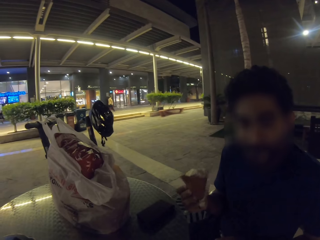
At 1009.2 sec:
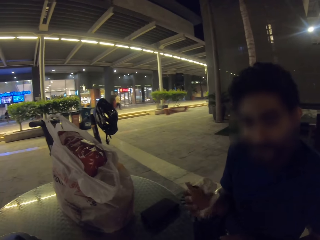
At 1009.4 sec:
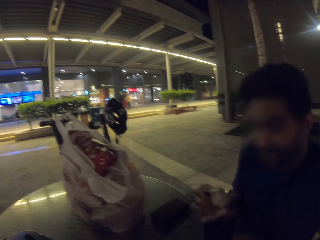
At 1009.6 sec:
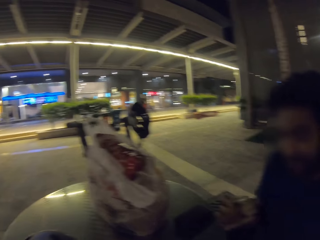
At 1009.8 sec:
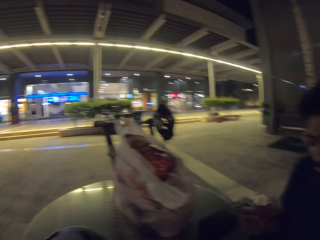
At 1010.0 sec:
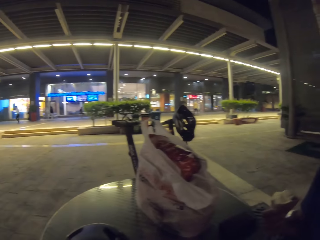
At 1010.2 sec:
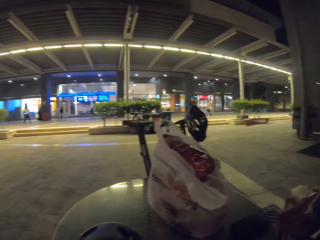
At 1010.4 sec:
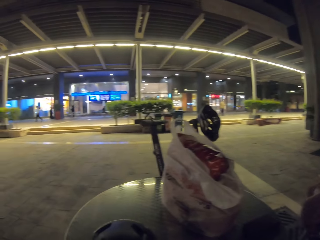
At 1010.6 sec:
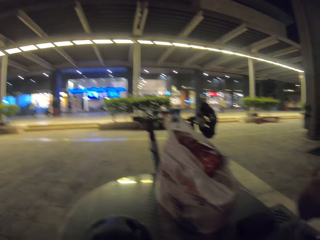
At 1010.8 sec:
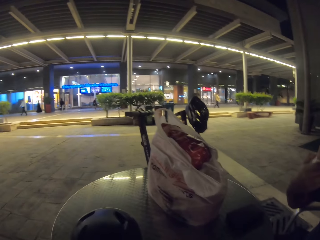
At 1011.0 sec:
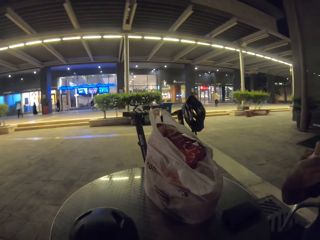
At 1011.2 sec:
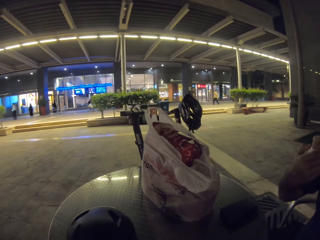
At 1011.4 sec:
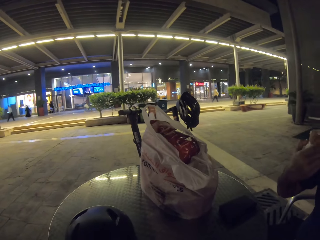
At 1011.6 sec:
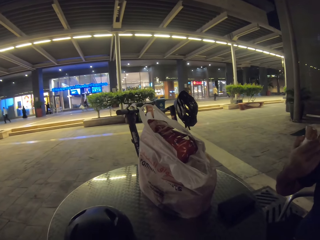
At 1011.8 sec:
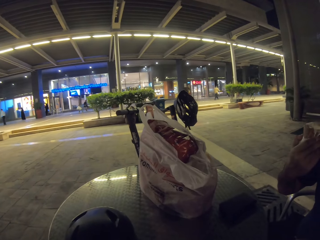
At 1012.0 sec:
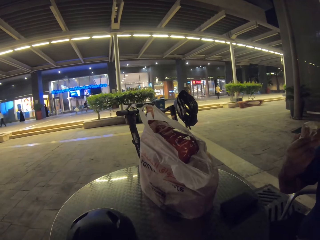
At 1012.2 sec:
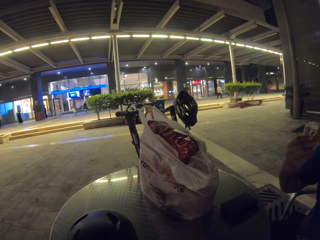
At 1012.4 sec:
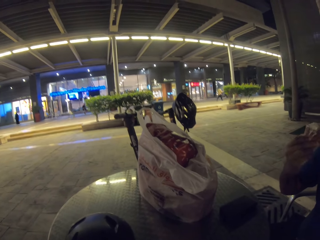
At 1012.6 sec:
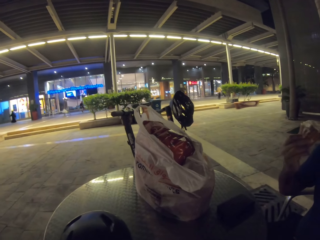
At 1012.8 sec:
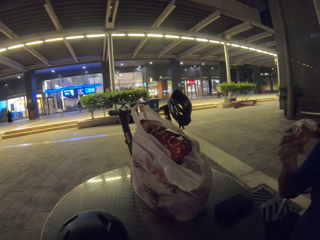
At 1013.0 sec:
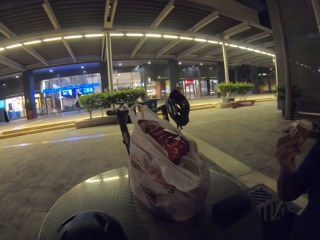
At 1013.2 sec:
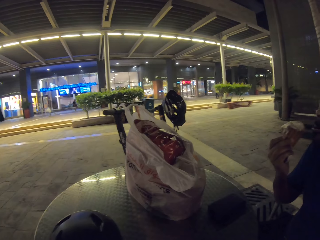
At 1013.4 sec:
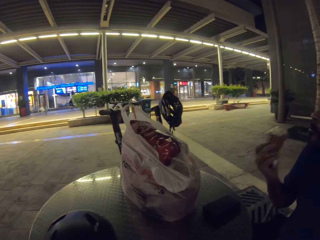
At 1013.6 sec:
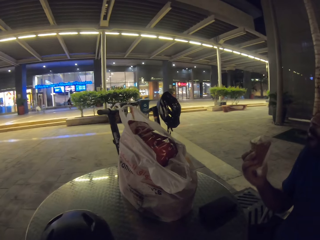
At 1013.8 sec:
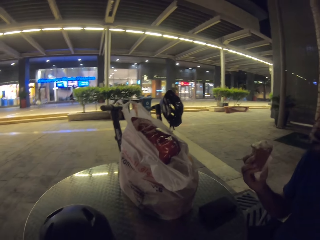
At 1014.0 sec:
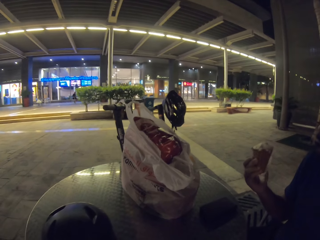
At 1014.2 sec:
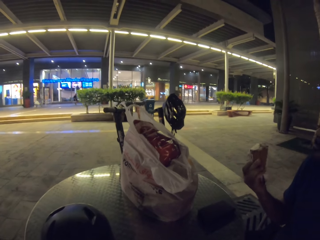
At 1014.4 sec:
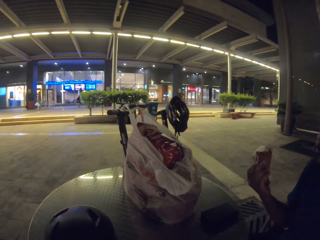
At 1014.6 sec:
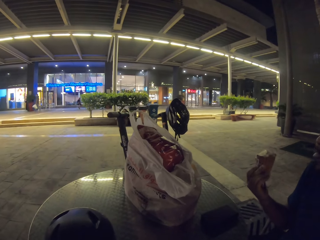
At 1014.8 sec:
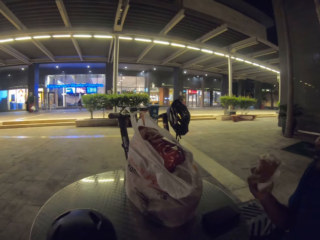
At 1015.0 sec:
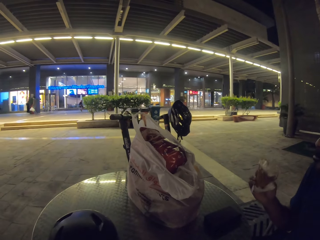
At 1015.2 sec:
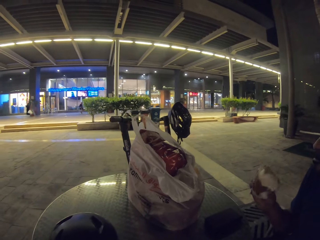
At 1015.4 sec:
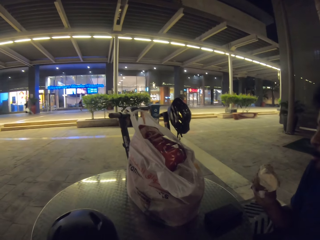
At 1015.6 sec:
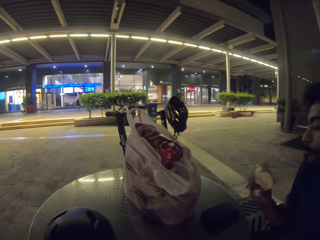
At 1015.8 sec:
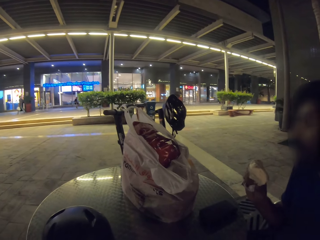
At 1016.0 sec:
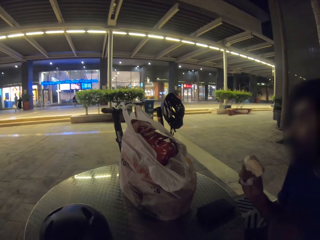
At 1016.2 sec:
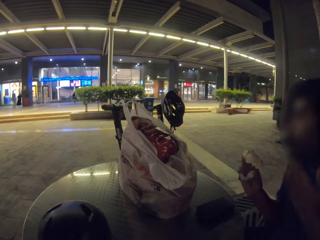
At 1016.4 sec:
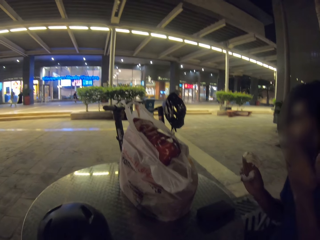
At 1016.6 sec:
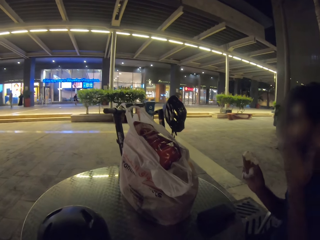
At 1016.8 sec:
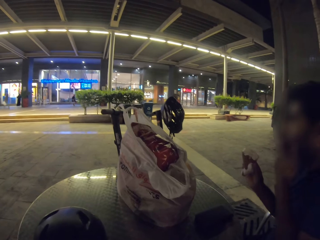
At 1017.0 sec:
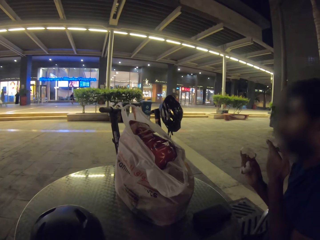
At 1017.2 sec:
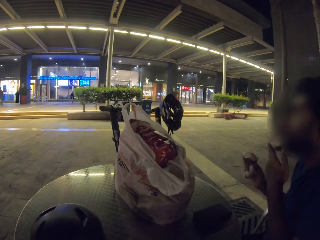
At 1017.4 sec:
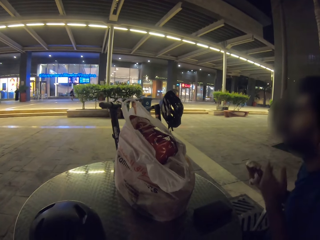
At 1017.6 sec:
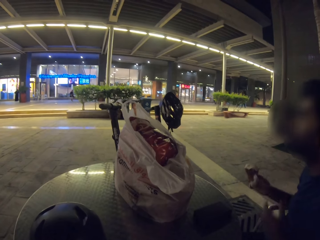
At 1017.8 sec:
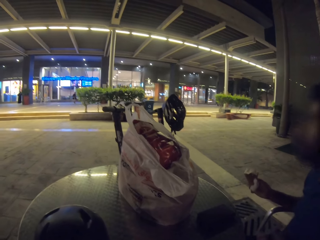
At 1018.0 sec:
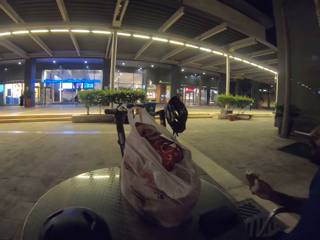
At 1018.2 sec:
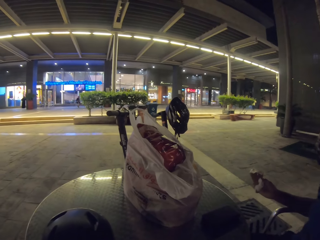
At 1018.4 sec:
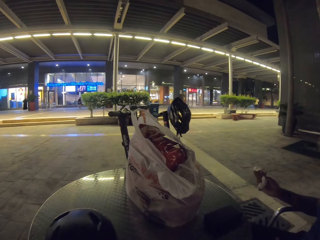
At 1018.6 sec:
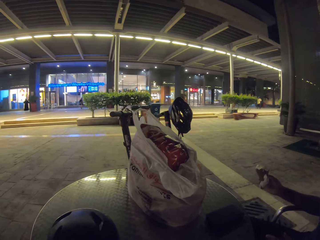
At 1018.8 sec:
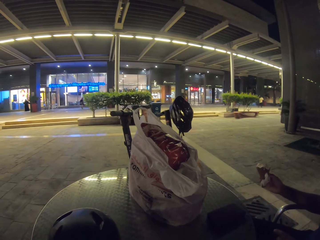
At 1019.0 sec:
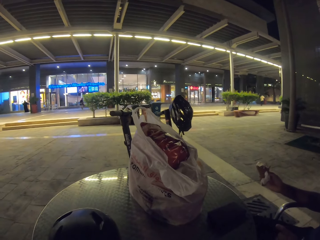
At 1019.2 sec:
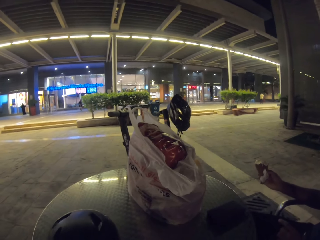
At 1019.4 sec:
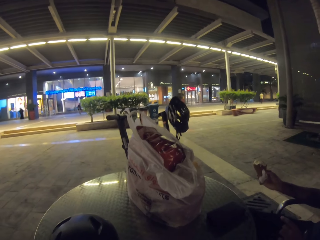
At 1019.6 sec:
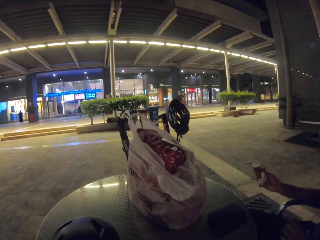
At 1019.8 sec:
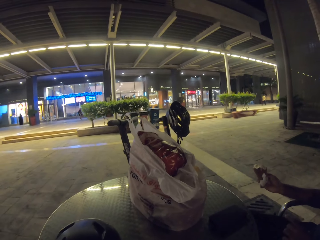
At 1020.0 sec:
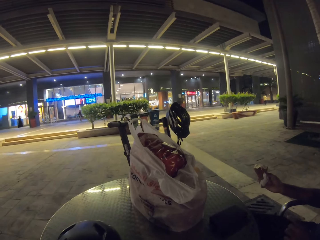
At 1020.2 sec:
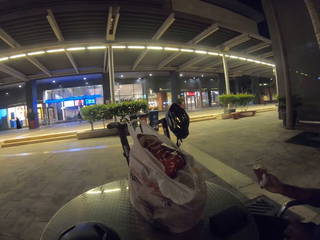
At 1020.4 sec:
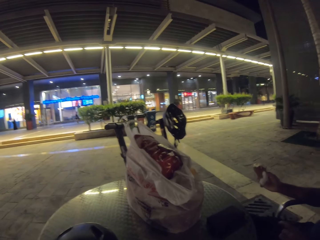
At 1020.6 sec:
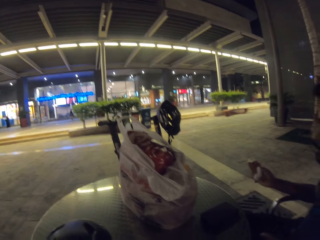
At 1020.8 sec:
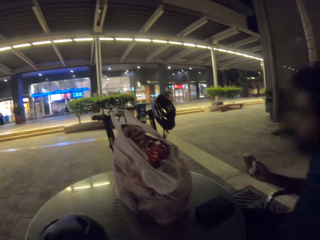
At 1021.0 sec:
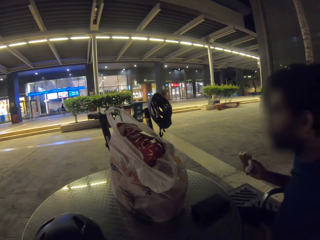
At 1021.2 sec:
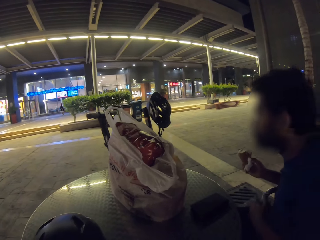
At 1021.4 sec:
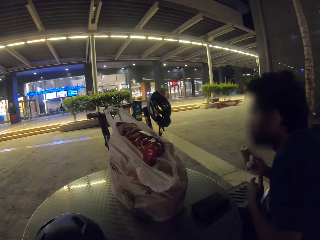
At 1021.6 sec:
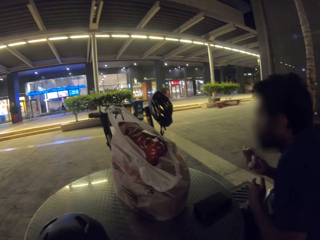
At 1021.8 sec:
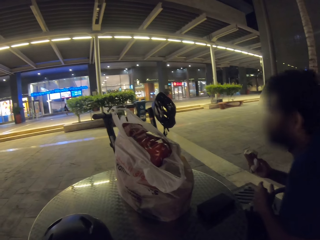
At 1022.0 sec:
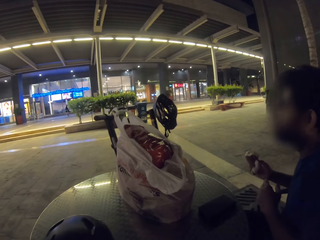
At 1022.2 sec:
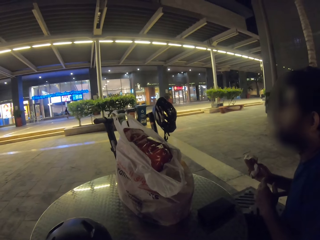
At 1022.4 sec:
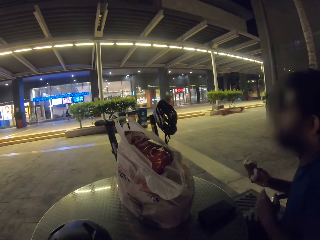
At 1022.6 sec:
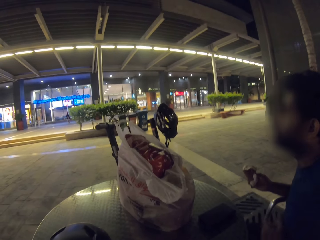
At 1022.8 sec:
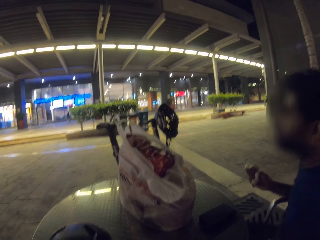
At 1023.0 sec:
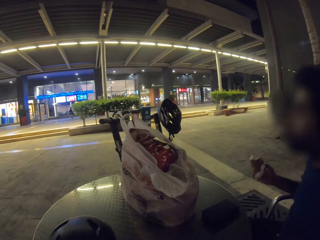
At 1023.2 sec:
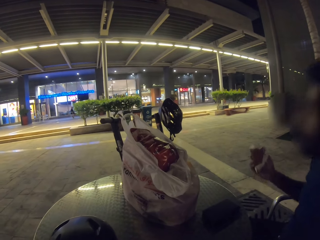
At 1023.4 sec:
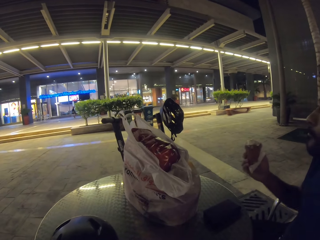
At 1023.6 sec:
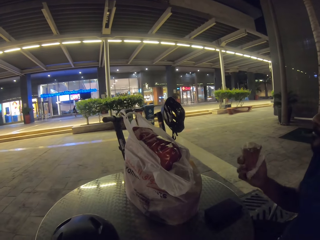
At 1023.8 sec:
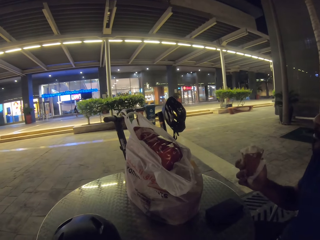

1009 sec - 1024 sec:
The camera wearer looks around. They look at the store. A man licks ice cream. The man turns the ice cream on the hand. The man wipes his mouth. The man holds the ice cream.

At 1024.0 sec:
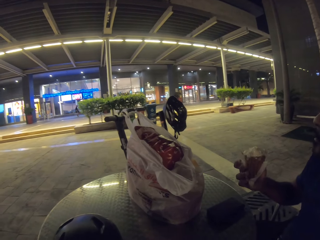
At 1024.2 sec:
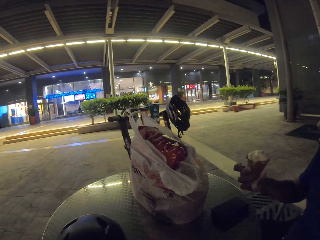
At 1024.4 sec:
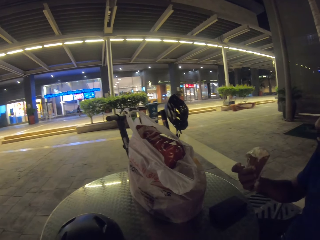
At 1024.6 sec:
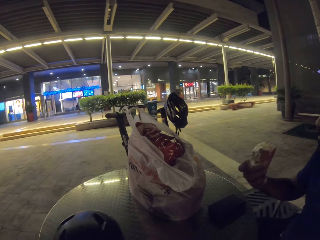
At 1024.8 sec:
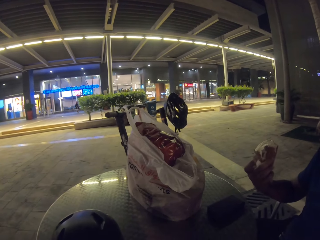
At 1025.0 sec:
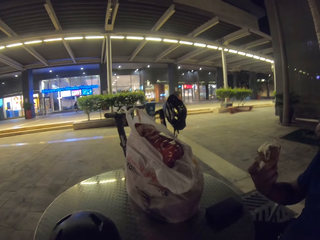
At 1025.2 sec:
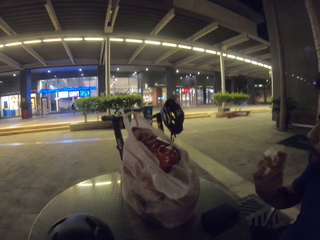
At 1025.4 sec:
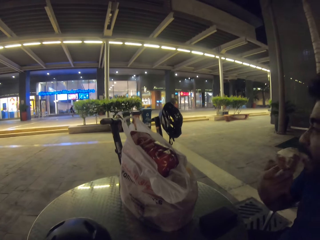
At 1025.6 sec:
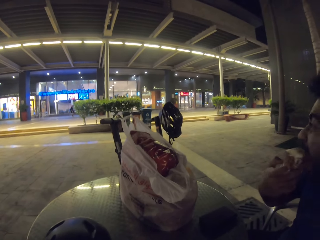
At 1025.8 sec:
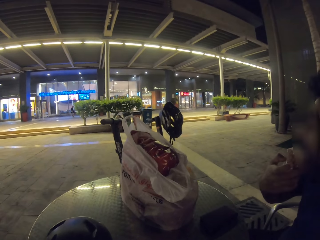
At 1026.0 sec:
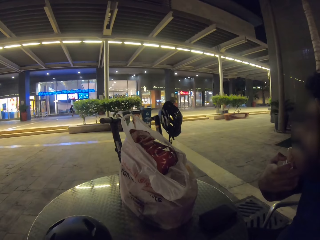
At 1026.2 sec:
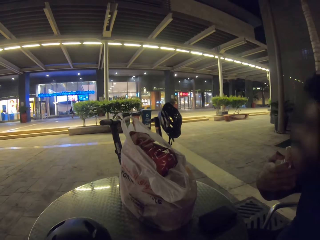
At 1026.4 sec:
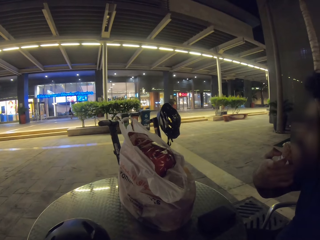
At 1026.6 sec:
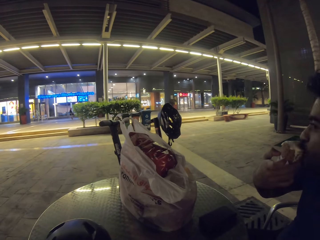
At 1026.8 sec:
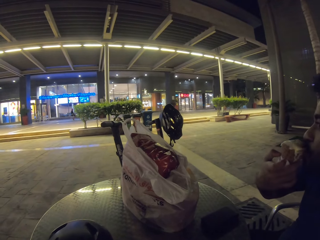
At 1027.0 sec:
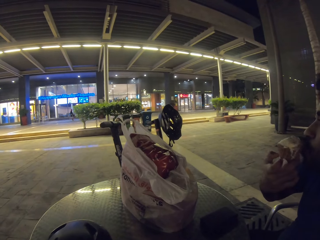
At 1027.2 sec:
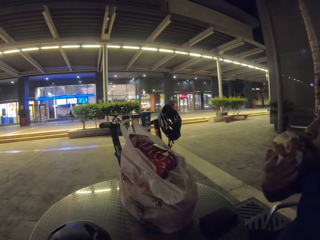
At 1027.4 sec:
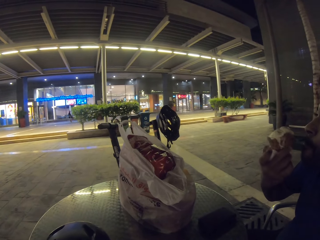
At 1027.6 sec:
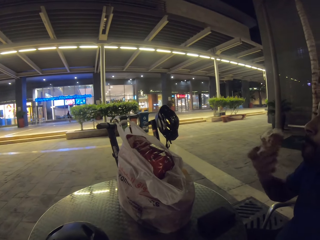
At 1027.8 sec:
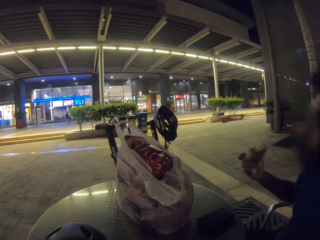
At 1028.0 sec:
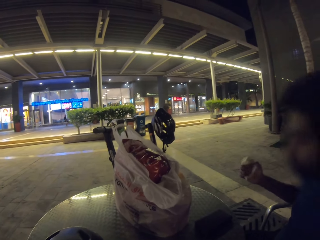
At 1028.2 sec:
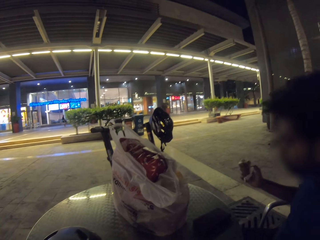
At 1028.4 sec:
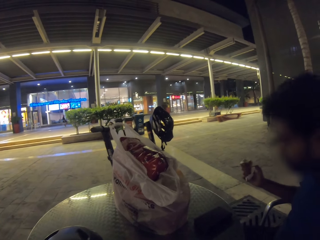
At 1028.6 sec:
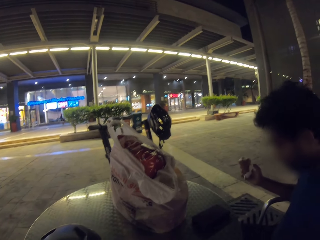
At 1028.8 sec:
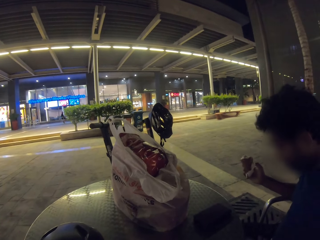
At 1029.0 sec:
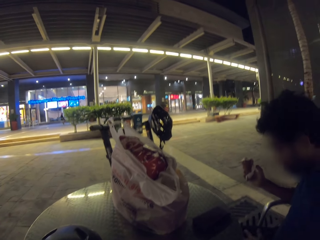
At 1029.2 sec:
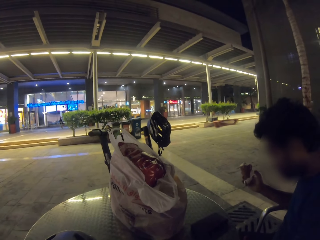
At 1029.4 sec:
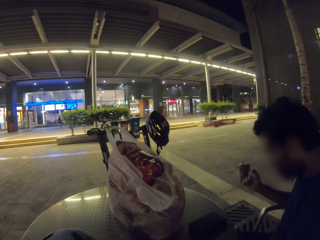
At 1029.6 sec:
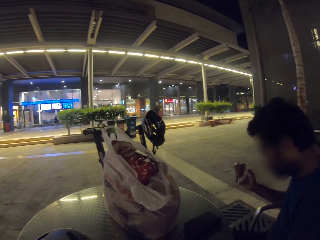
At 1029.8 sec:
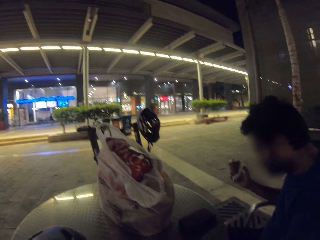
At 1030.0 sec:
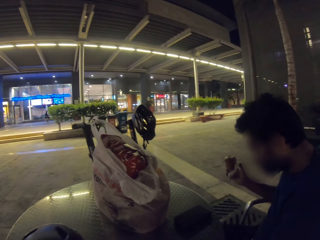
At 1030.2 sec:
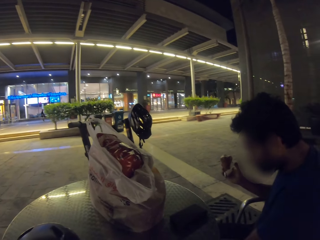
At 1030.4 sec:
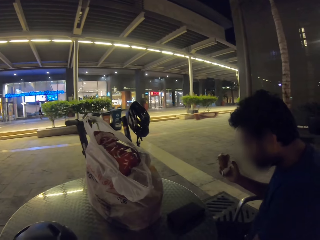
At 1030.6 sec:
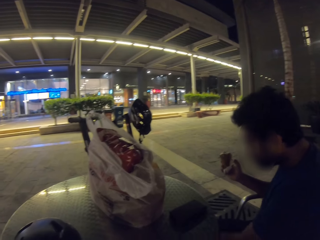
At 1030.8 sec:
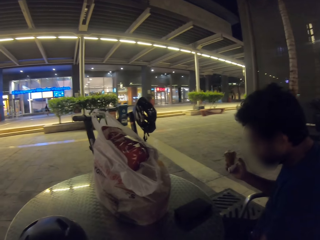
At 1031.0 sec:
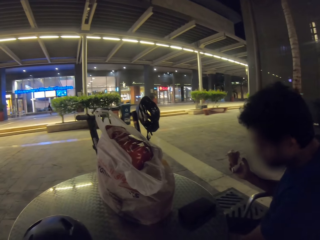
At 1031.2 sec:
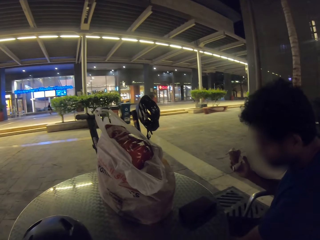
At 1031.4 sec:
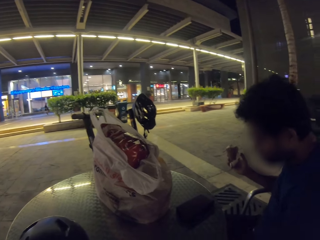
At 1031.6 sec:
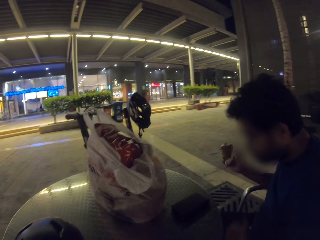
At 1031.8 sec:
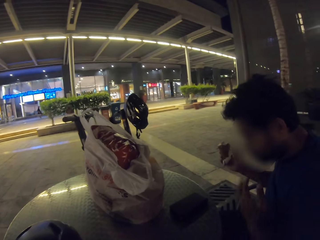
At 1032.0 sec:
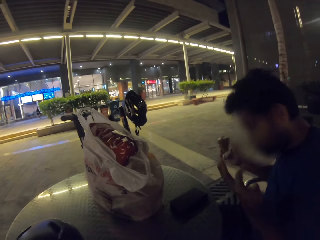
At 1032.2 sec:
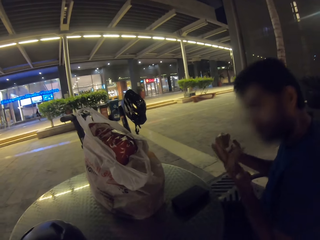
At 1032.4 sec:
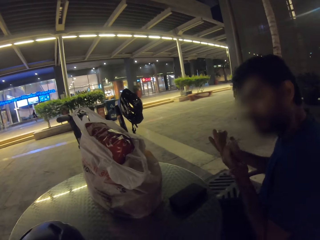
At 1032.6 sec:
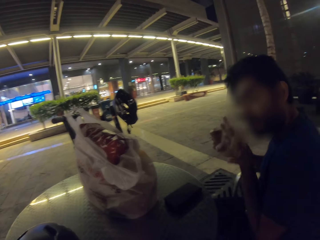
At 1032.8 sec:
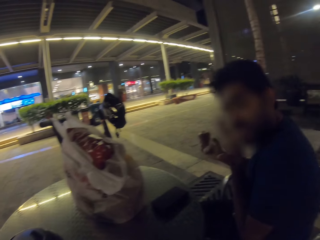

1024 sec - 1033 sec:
The camera wearer looks around. A man eats ice cream. The camera wearer looks around.
